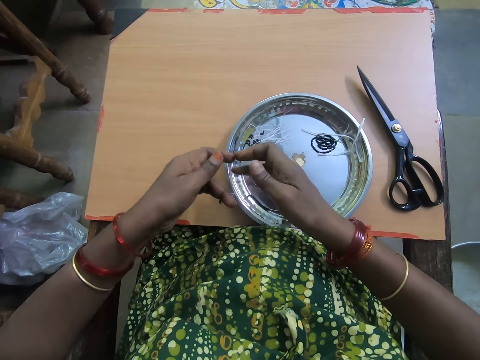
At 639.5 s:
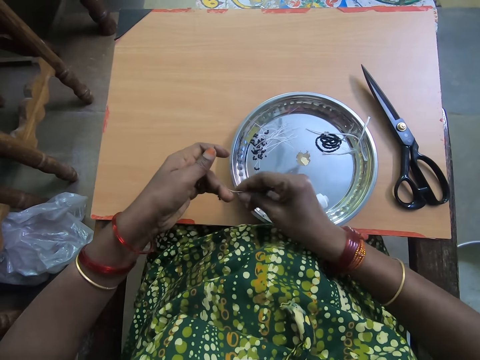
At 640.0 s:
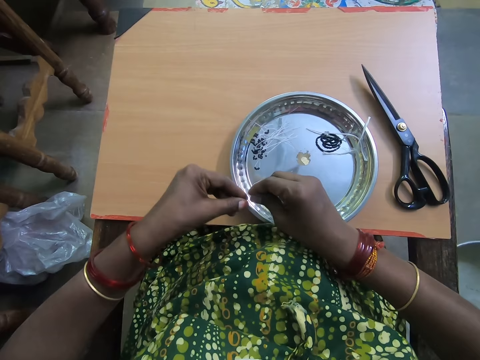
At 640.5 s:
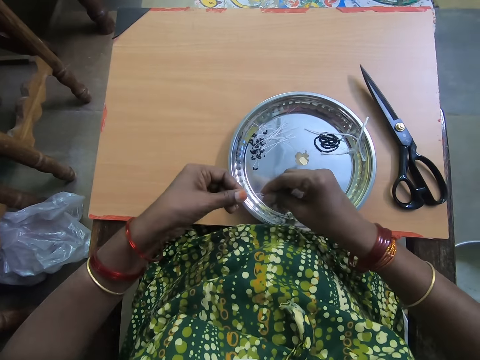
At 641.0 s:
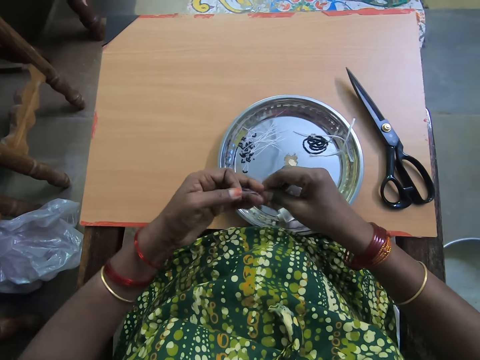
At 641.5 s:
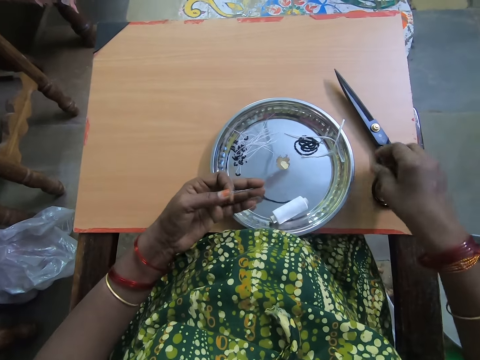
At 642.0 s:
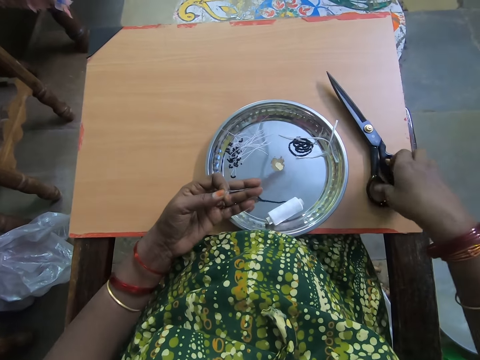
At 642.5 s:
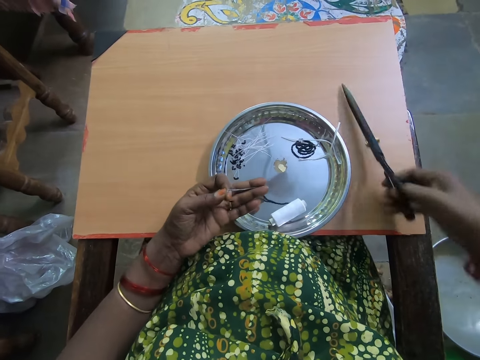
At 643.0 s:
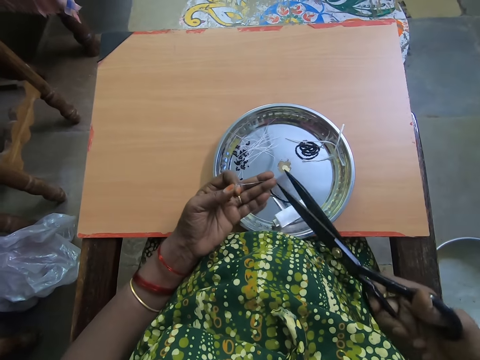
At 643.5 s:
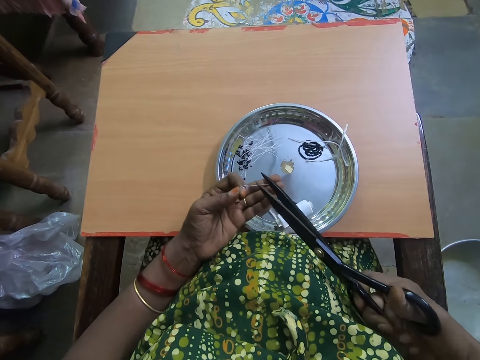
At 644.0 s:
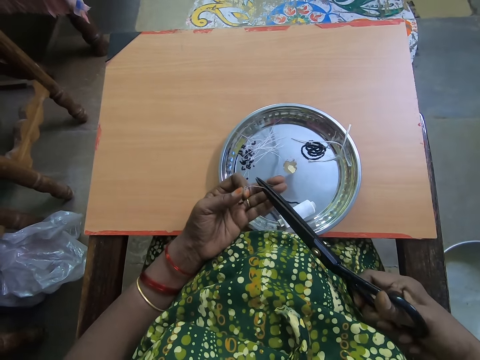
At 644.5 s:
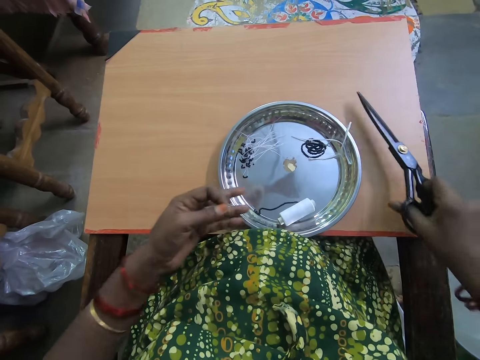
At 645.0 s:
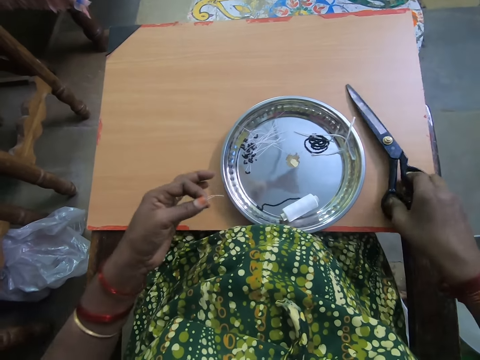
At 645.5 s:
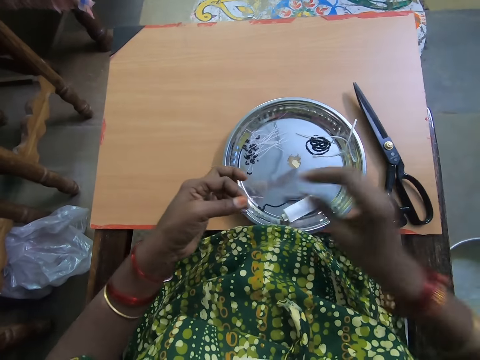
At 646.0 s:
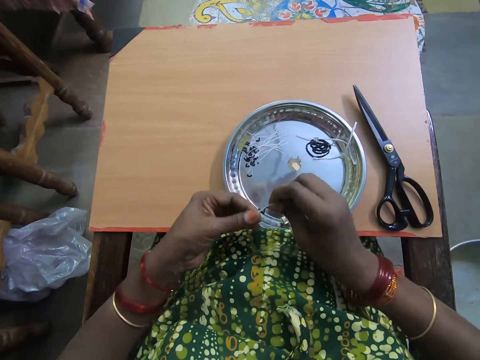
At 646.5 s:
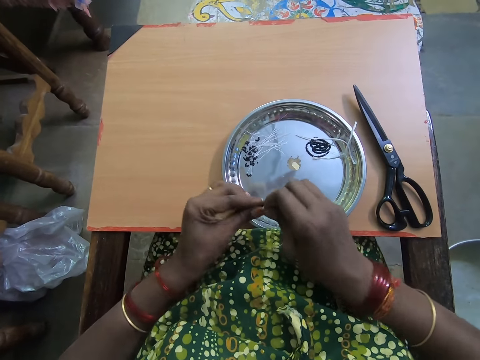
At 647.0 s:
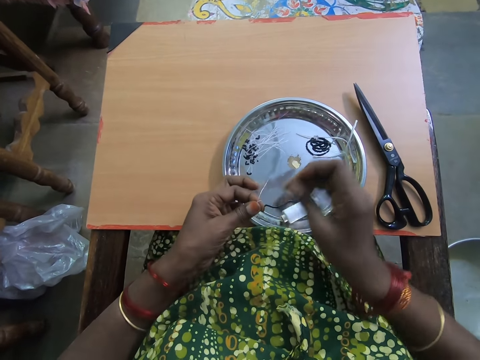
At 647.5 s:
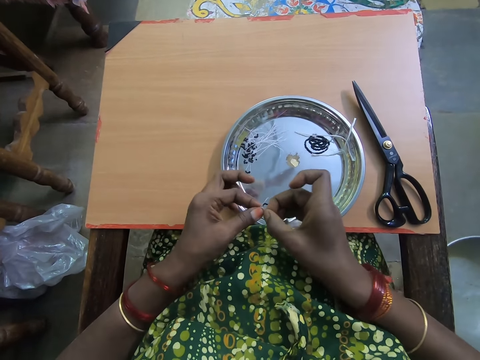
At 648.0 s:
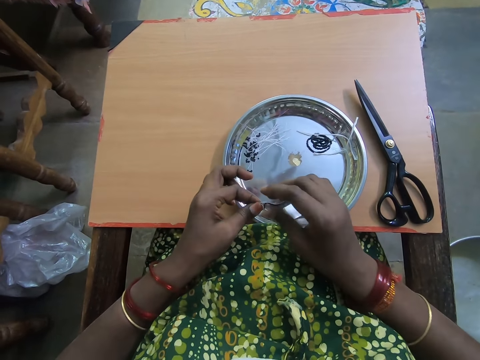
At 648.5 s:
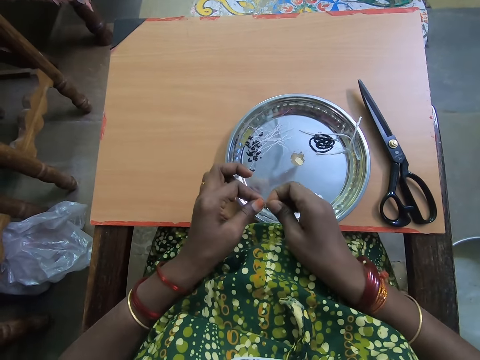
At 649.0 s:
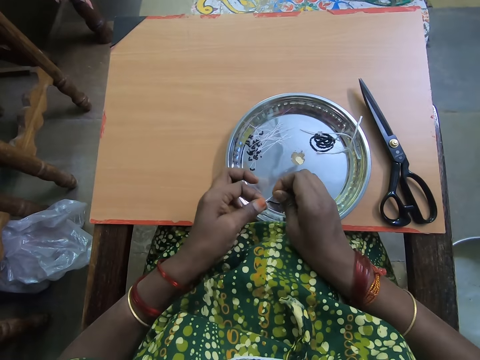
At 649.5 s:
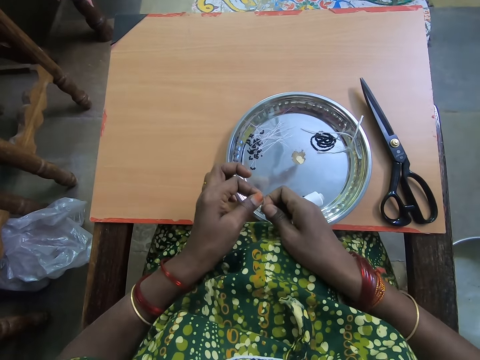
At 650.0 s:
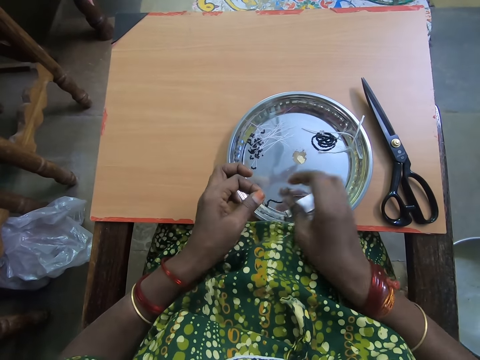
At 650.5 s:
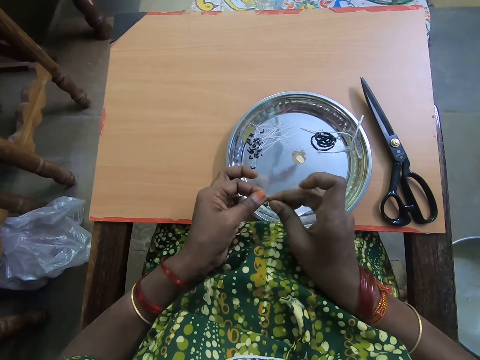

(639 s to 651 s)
The camera wearer pulls the tip of the thread together with her right hand. She holds the thread with her fingers. She picks up the scissors from the table with her right hand. She cuts the beaded thread with the scissors. She drops the scissors on the table with her right hand. She ties the tip of the thread with both hands. She folds the polyester yarn with her hands.

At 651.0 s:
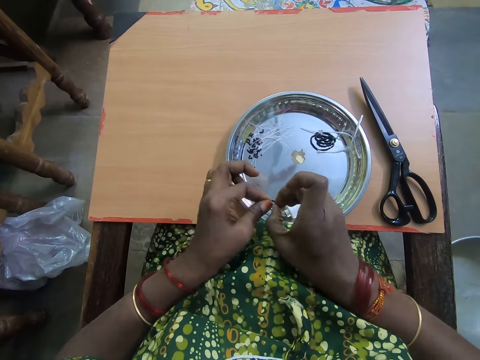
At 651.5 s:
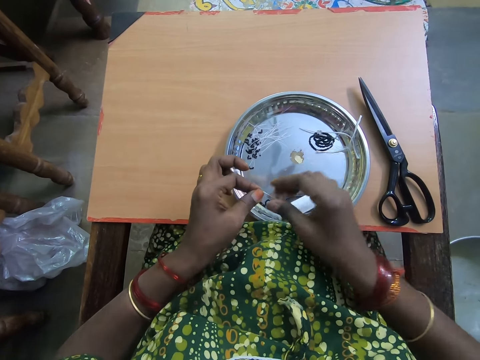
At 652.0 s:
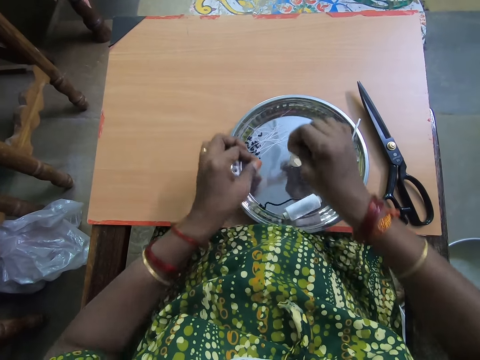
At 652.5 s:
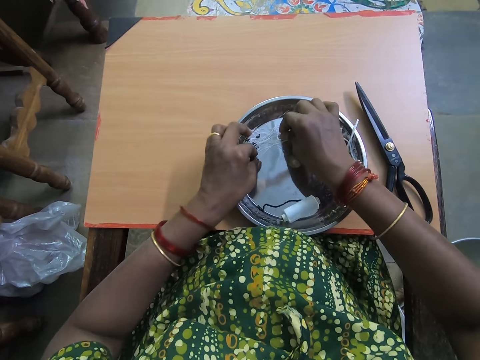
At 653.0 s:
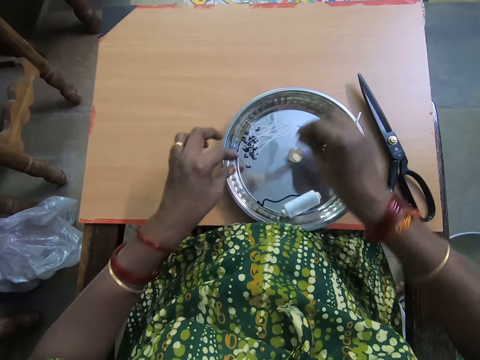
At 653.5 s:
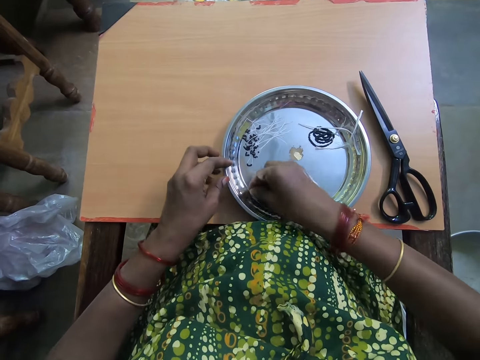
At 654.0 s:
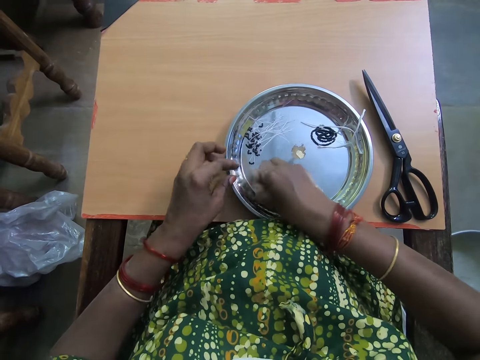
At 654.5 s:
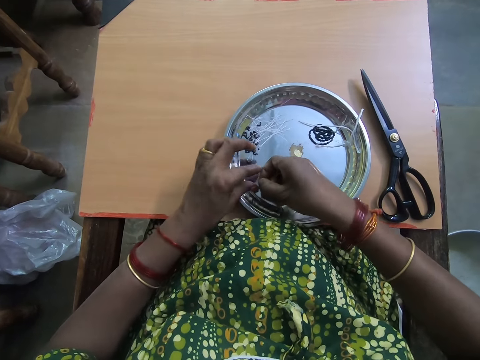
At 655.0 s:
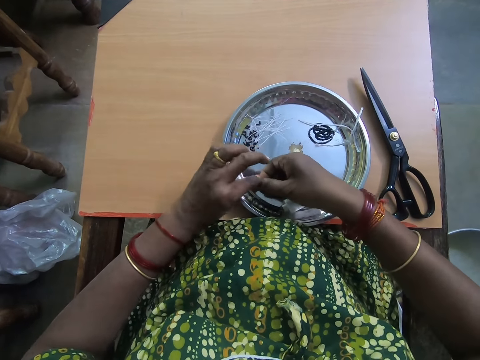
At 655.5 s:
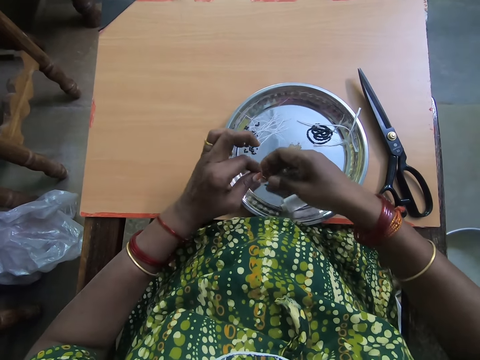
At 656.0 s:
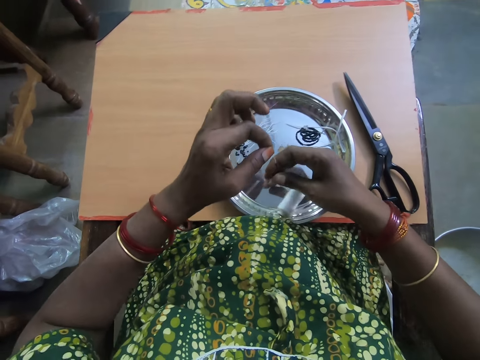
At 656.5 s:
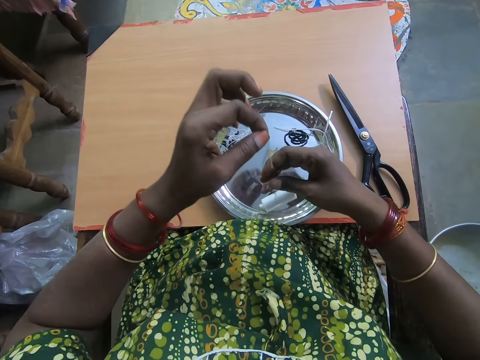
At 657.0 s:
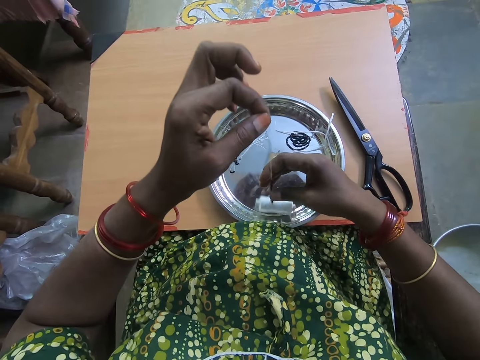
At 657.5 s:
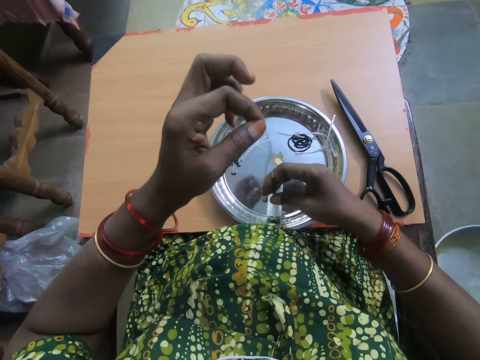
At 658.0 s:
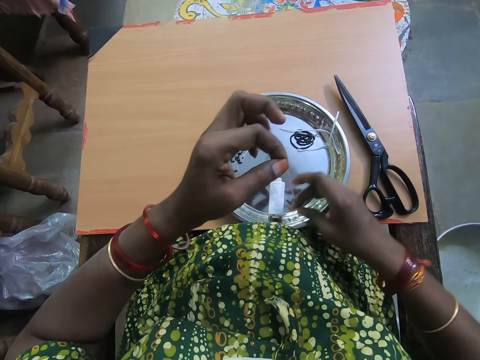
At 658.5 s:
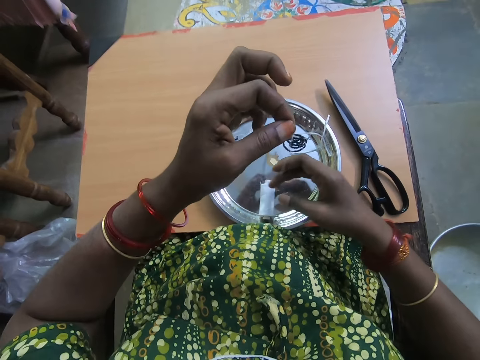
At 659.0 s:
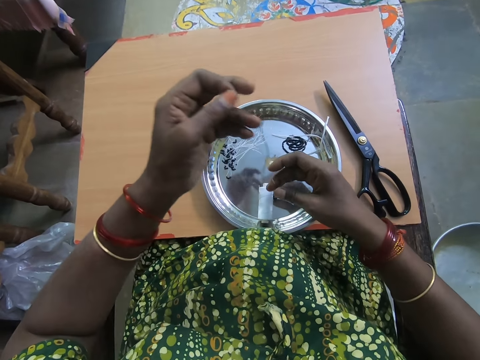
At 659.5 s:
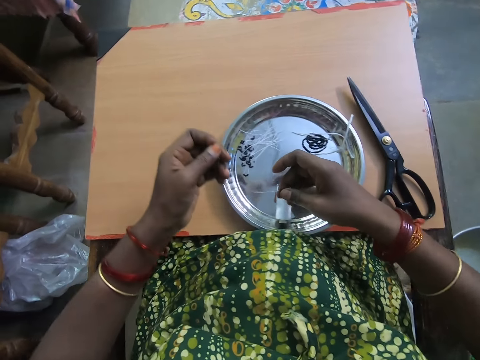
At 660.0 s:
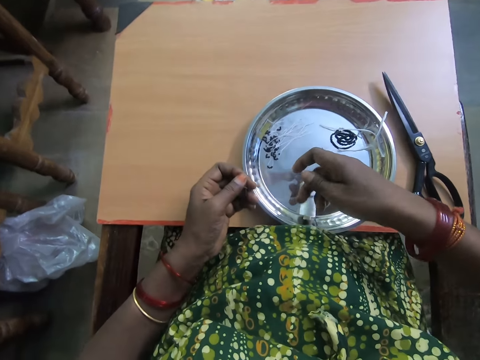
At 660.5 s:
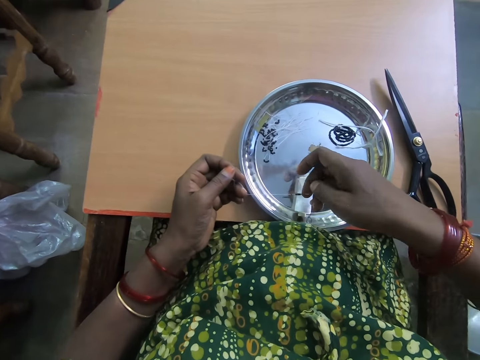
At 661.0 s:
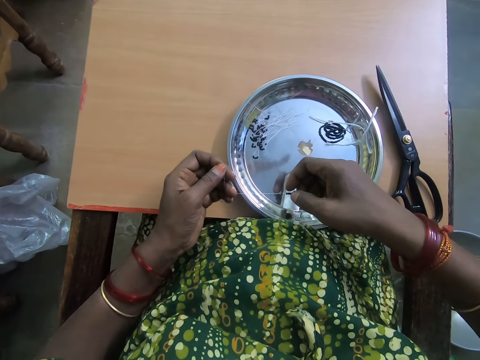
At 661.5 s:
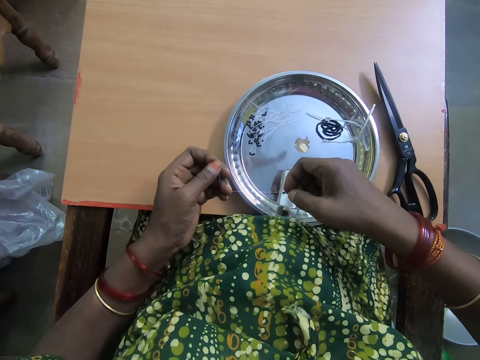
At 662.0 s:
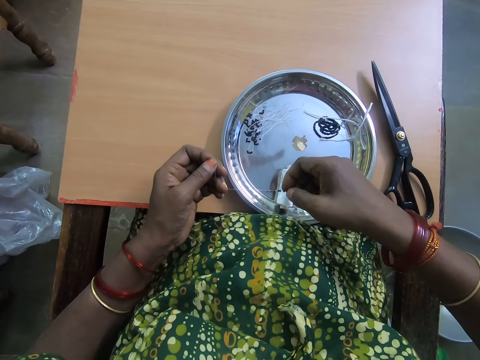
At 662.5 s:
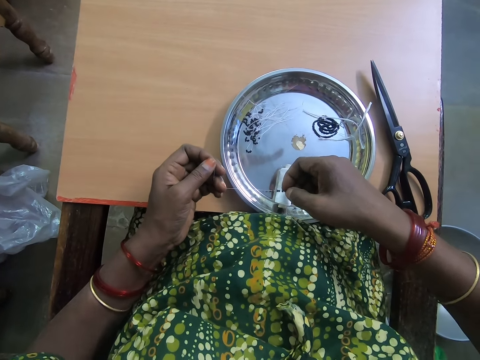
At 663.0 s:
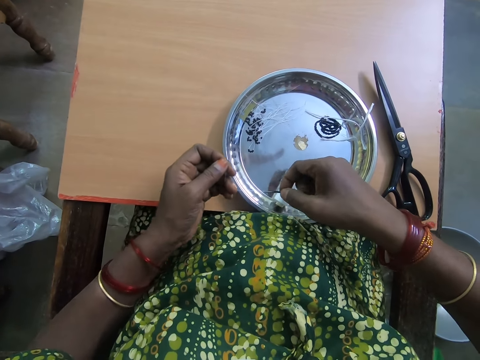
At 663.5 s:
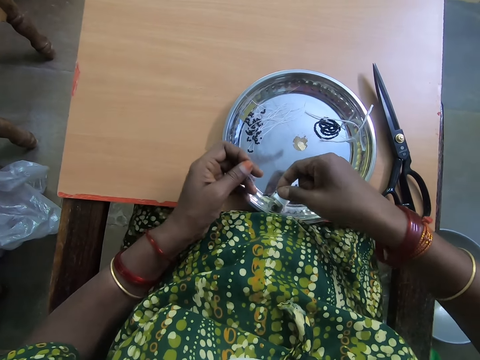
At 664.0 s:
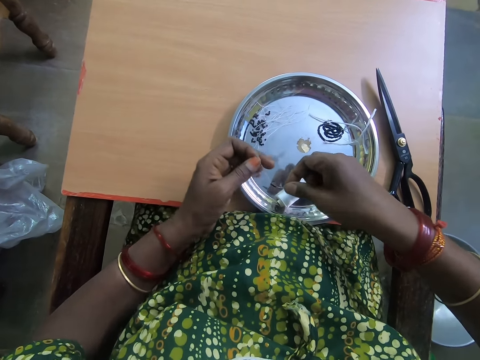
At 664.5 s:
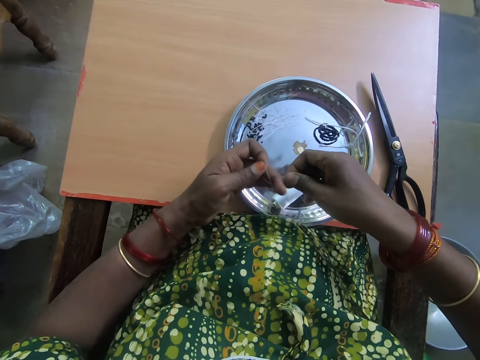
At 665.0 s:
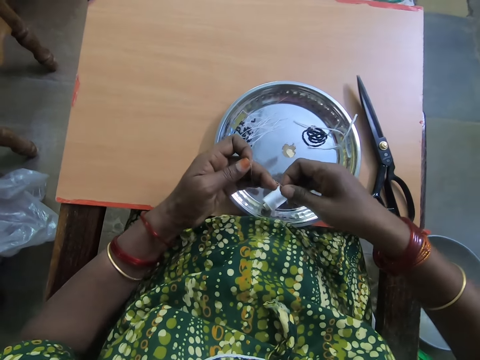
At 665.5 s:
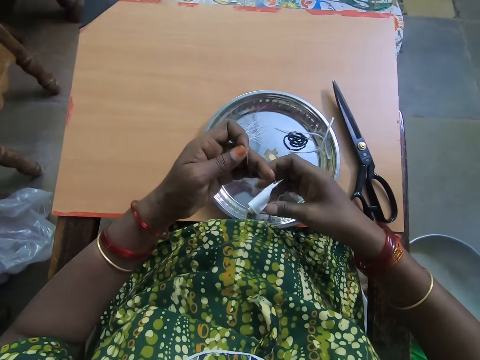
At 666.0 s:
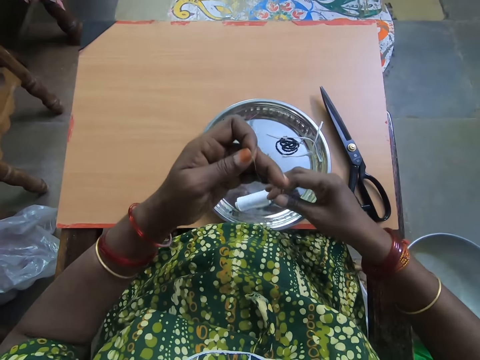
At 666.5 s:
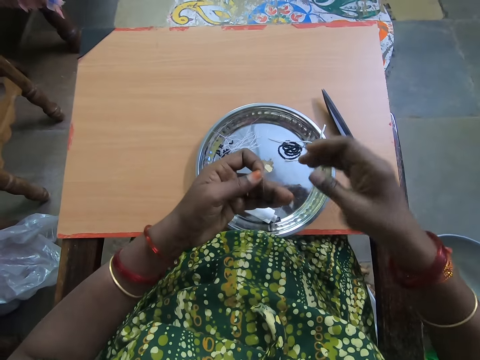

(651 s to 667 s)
The camera wearer drops the beaded thread or polyester yarn with beads on a plate with both hands. She picks up the beaded thread with her right hand. She pulls the tip of the thread with her left hand. She straightens the polyester yarn. She separates the beads in the thread with her right hand. She pushes some beads down the thread with her right hand.
